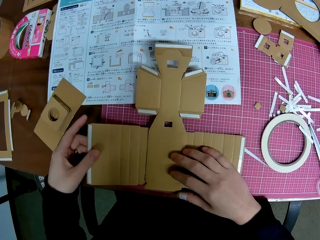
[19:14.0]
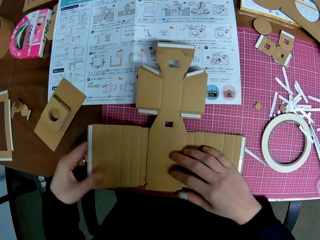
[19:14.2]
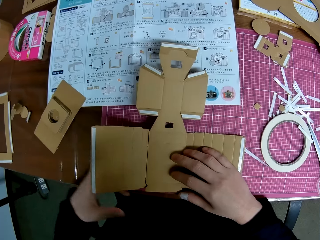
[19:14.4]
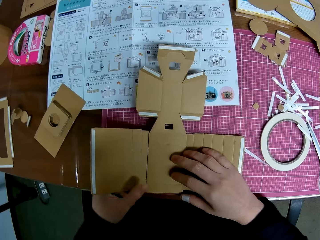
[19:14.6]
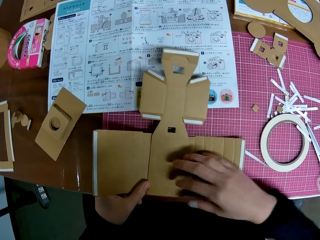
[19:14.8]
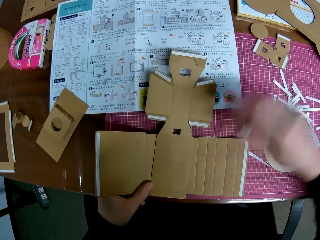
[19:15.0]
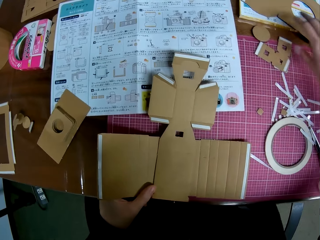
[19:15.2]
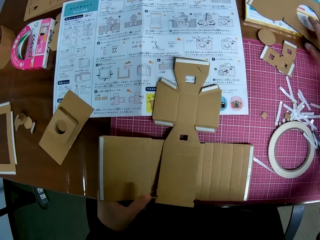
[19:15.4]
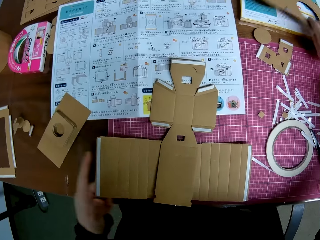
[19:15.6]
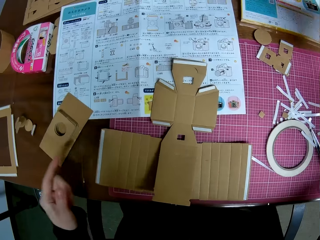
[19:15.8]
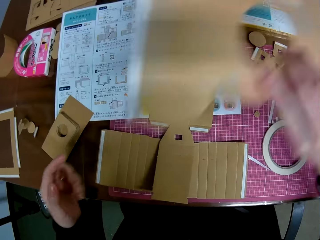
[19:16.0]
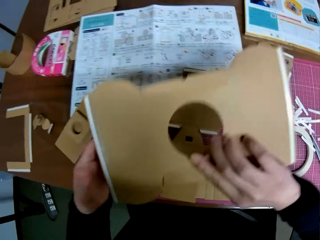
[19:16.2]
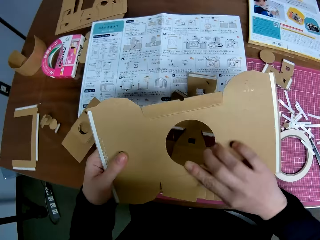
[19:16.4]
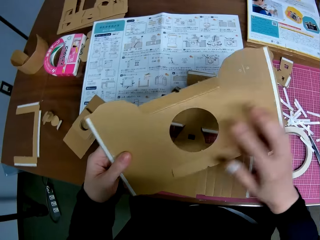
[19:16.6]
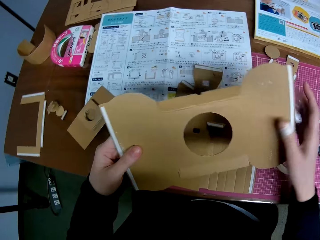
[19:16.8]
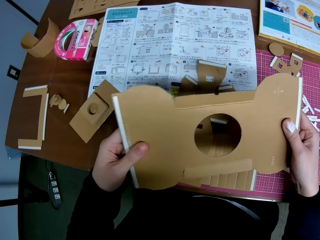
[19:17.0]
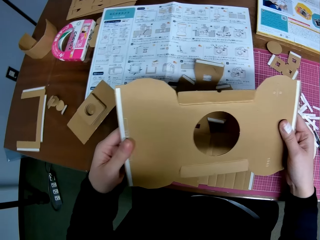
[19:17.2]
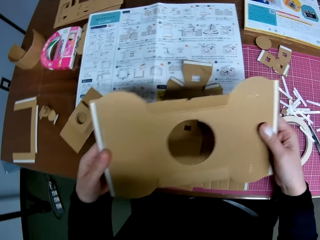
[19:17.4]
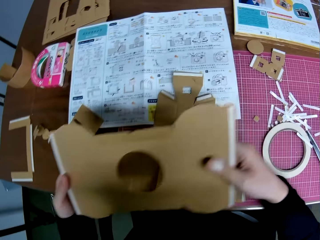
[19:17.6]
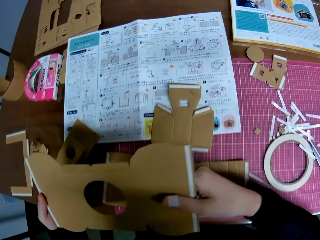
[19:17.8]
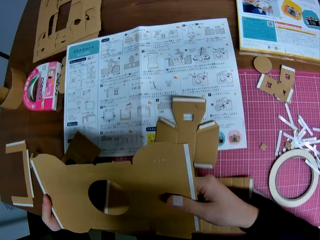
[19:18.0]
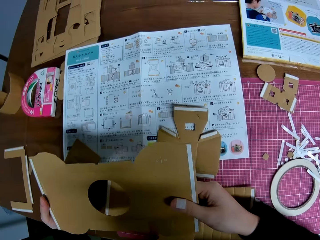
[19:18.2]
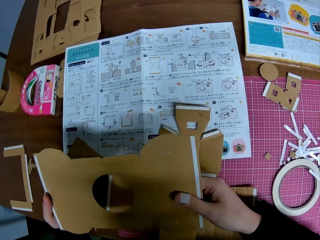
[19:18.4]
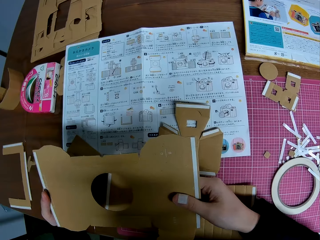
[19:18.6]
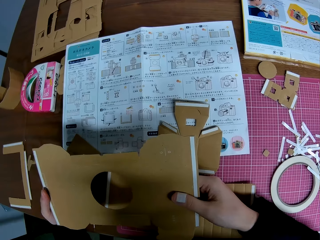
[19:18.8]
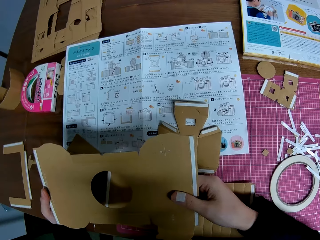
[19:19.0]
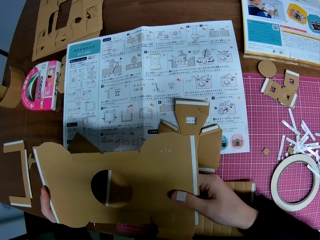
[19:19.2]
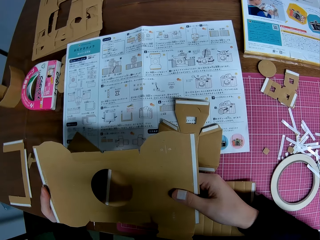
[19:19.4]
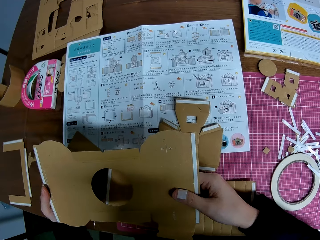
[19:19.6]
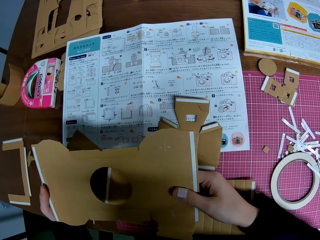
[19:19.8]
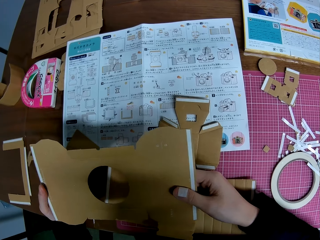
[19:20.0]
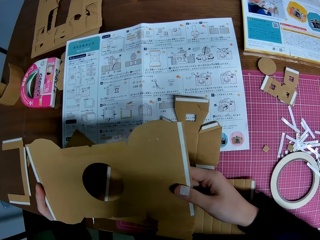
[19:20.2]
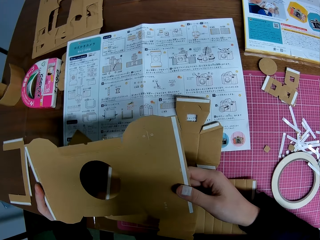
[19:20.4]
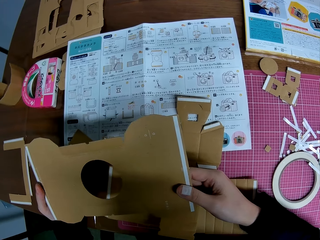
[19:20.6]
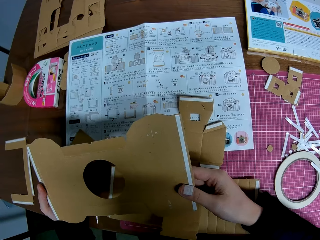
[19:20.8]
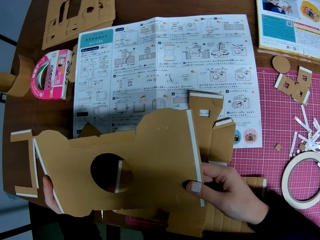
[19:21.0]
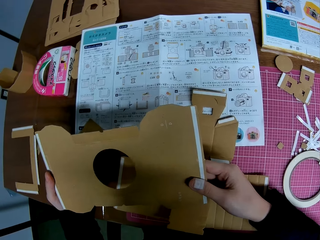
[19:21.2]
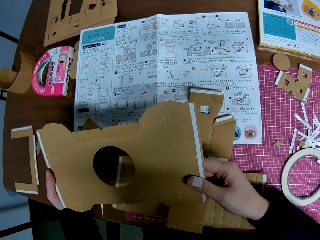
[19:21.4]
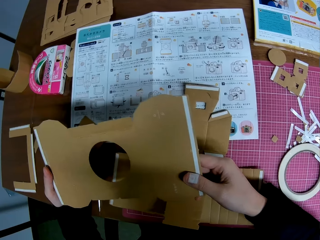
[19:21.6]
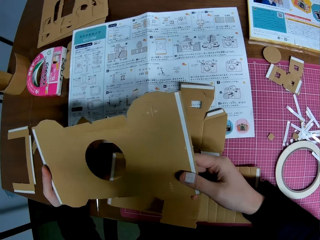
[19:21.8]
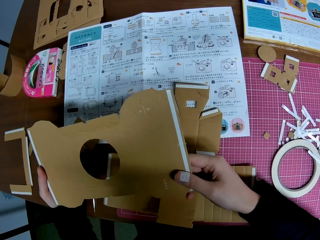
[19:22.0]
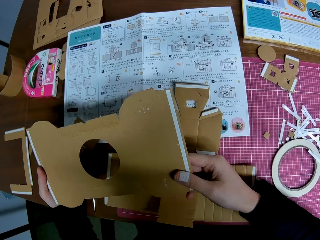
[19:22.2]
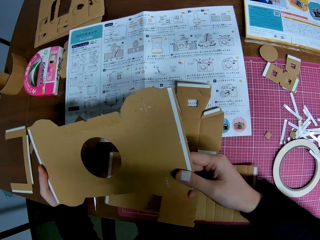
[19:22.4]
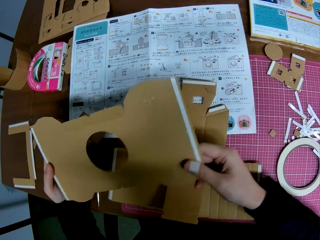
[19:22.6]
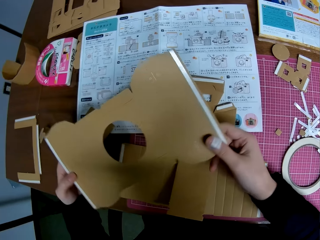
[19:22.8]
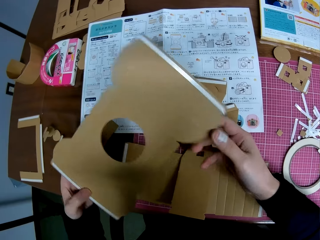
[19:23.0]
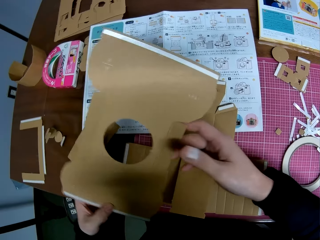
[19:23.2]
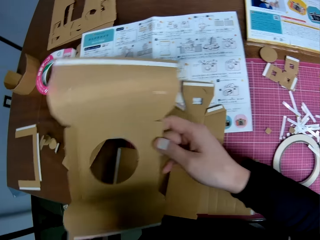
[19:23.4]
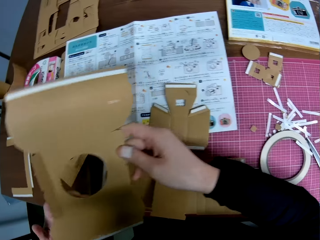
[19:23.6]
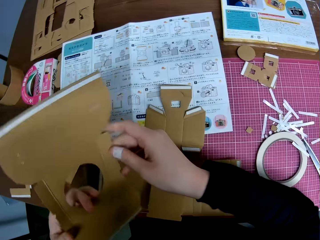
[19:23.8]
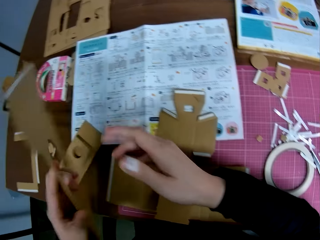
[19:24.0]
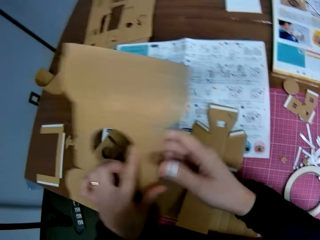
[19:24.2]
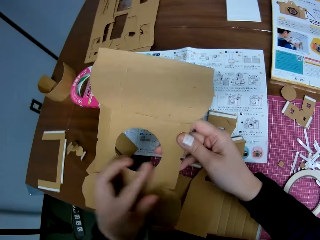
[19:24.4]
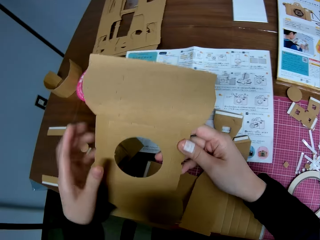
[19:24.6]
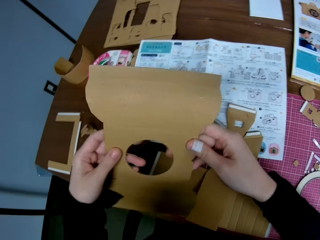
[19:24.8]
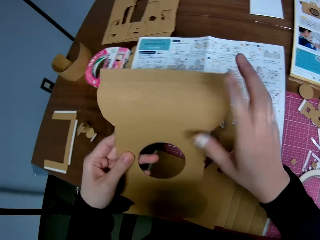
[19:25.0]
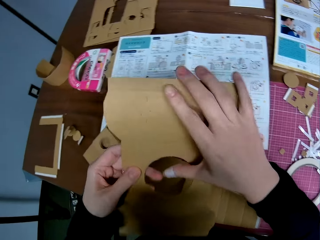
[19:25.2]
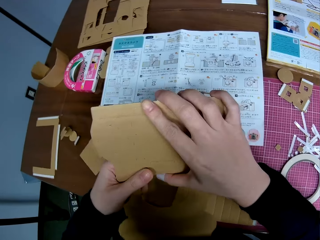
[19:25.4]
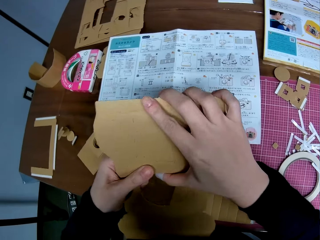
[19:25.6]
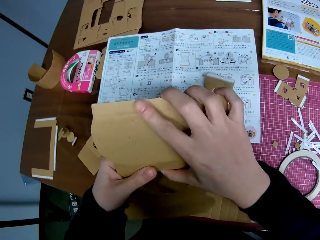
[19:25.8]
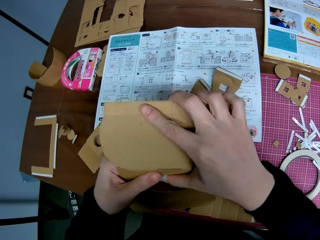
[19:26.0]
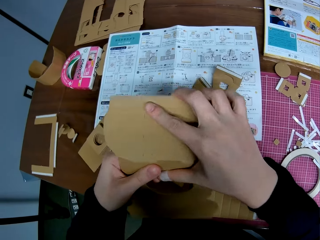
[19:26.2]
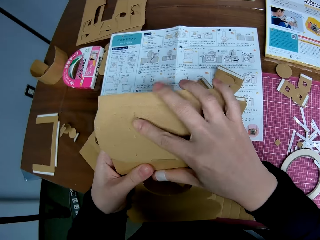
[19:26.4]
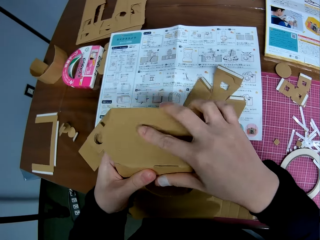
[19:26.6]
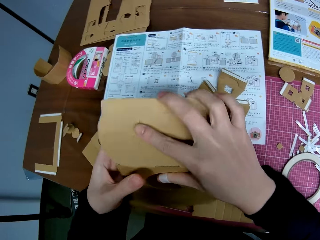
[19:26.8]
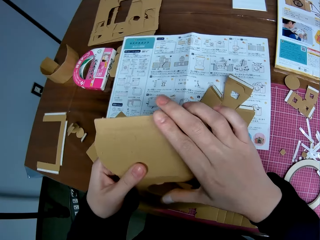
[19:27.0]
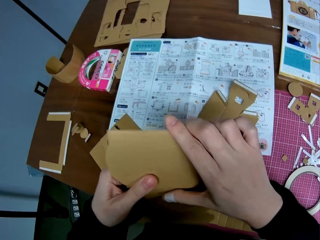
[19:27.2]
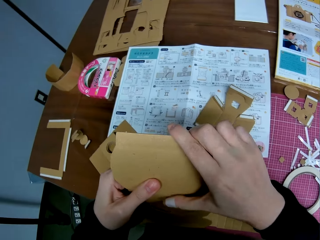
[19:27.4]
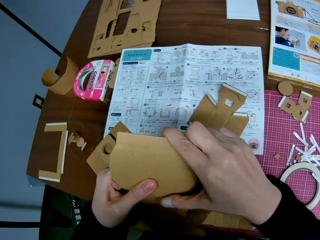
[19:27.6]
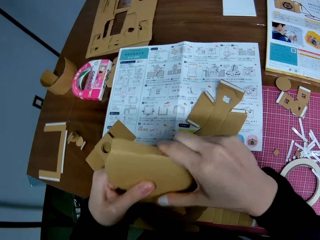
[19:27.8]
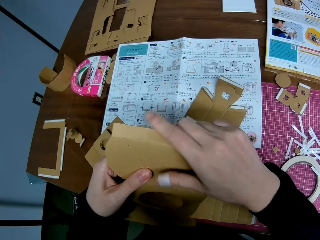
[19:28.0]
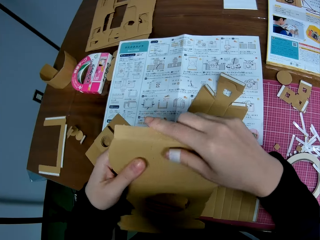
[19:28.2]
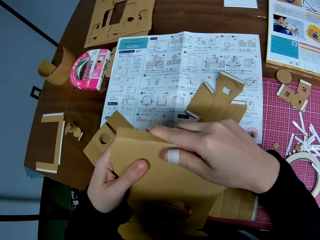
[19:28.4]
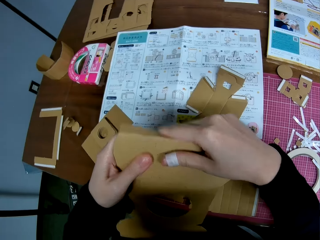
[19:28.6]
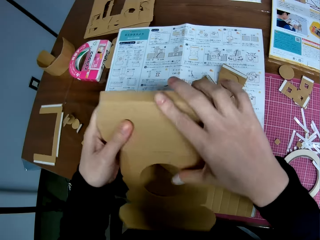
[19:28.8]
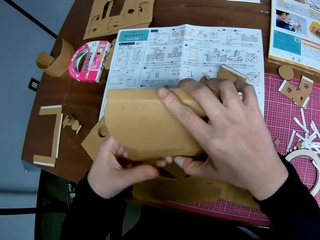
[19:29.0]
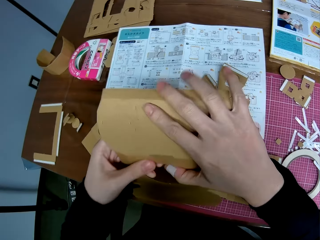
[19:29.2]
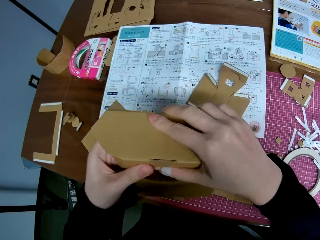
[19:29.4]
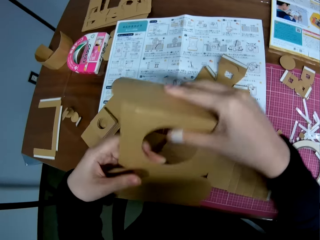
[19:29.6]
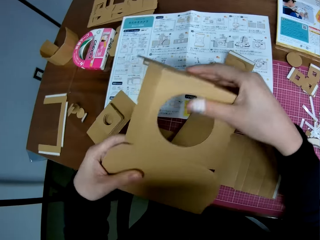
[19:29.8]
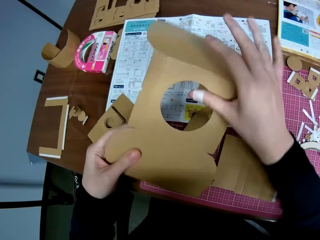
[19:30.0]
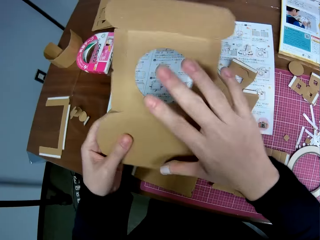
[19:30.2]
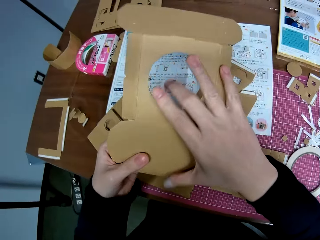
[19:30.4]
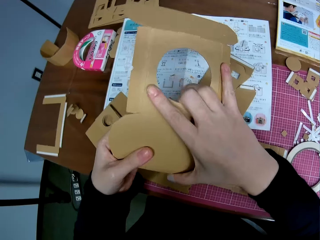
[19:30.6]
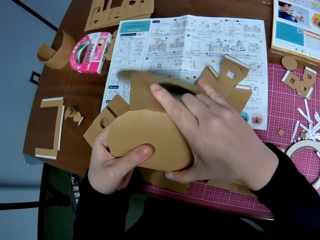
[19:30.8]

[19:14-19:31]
The camera wearer adjusts the pieces on the cutting mat with her left hand. She picks up the lens cover model on the textbook on the cutting mat with her right hand. She holds the lens model with both hands. She reads the paper. She flips the lens cover model in her hands and folds the lens cover model in her hands.

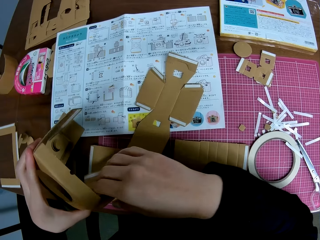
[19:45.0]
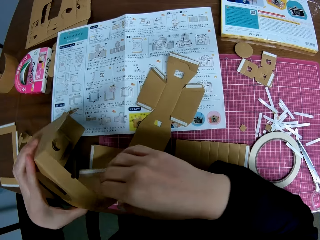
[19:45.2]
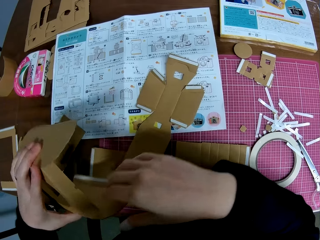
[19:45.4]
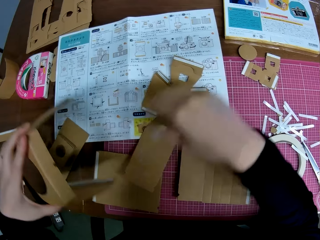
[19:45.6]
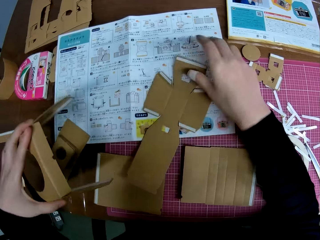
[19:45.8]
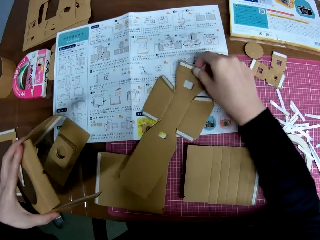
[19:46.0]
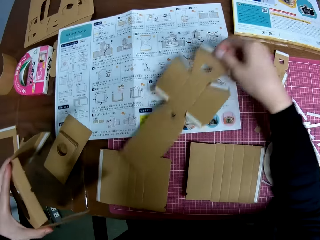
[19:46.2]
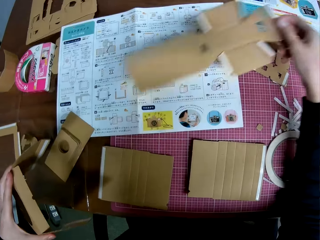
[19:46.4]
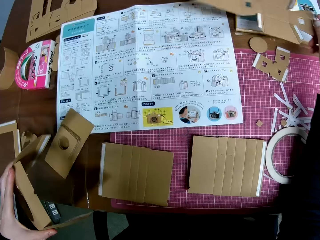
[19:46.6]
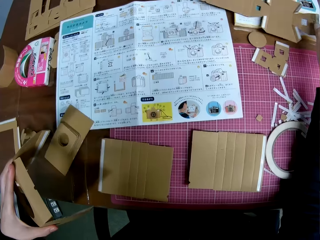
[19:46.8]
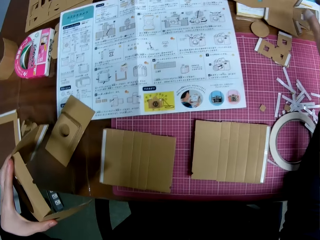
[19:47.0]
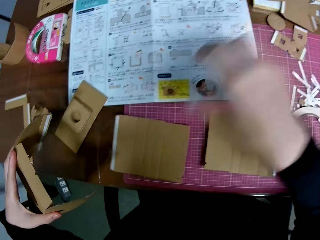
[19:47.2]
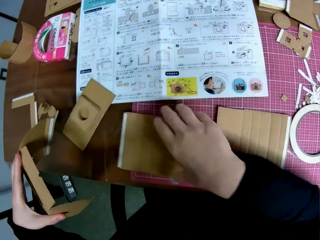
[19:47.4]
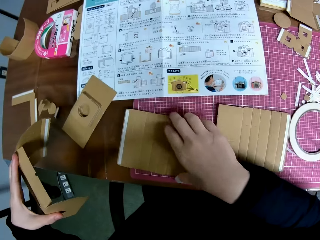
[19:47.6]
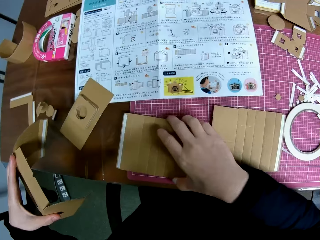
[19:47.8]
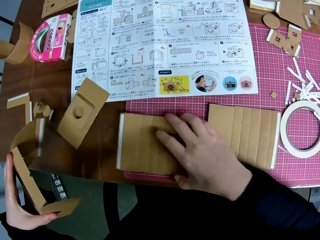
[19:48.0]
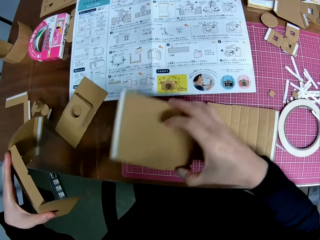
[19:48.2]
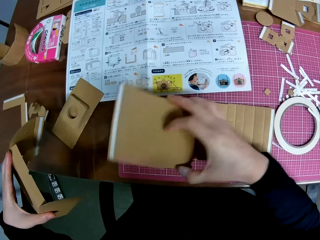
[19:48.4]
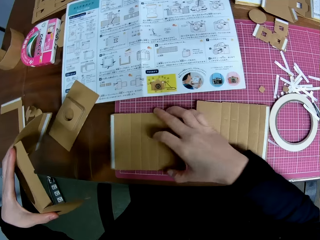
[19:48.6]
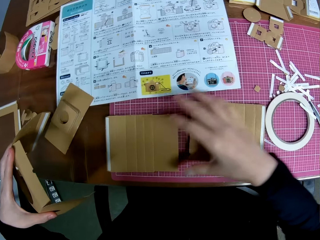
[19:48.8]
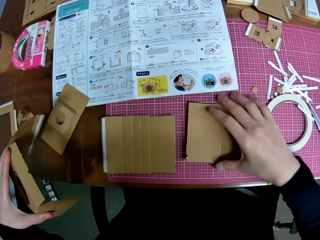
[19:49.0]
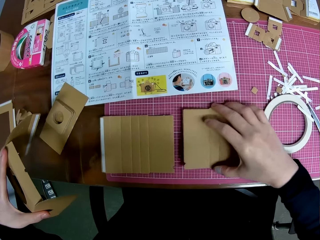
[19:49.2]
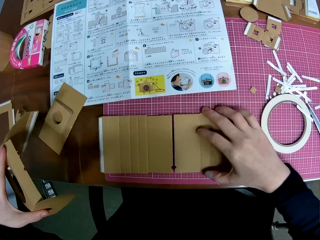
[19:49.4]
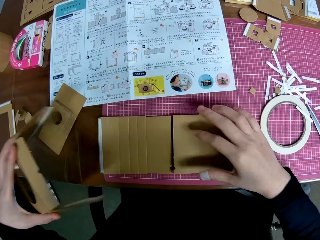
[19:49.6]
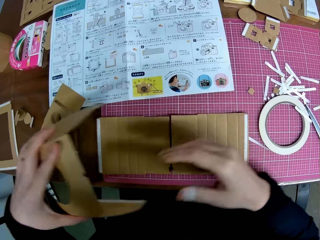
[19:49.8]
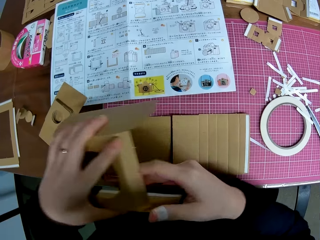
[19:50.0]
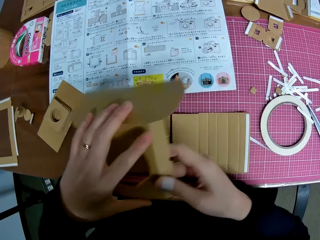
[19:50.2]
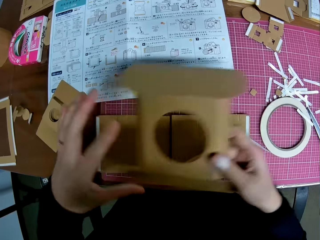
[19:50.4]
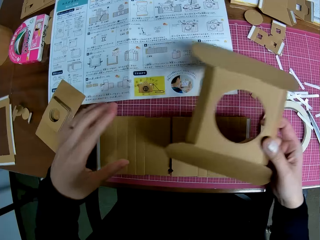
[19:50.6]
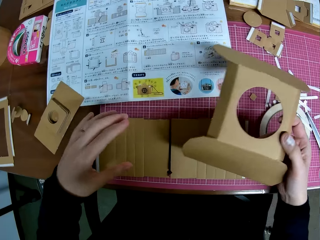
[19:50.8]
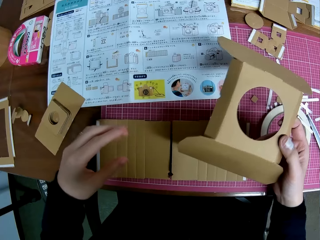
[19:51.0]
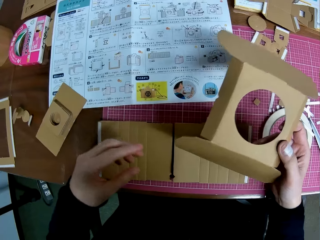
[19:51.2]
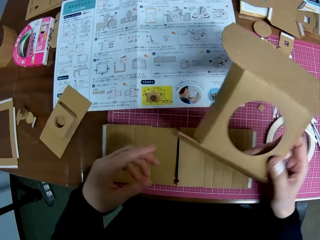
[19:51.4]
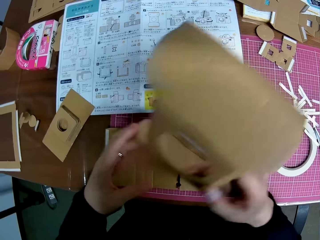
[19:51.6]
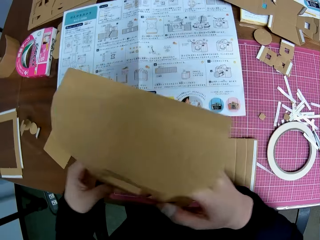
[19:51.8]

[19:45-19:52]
The camera wearer picks up the body model or paperboard with her right hand. She puts the body model in her right hand on the textbook on the cutting mat. She adjusts the pieces on the cutting mat with her right hand. She assembles the paperboard. She passes the lens cover model in her left hand to her right hand.
